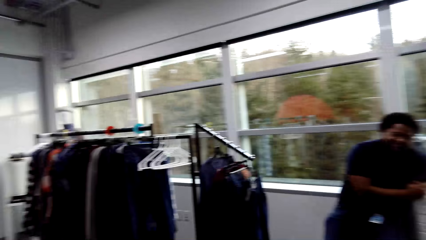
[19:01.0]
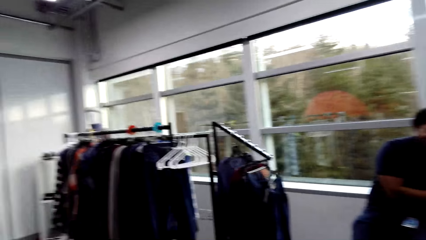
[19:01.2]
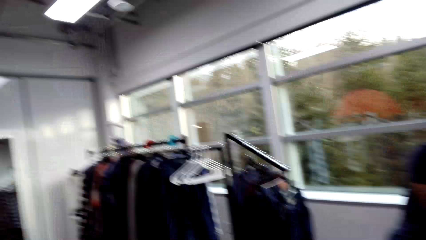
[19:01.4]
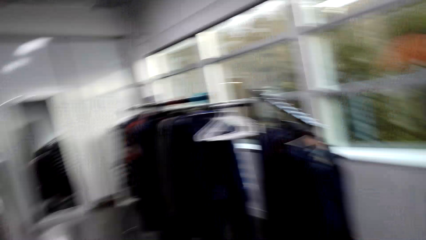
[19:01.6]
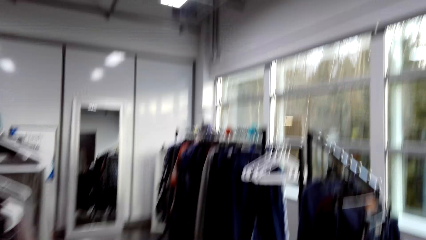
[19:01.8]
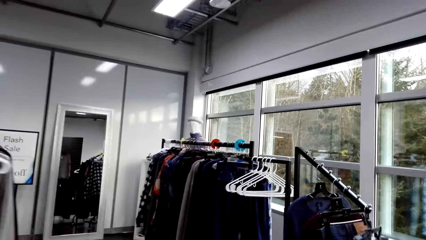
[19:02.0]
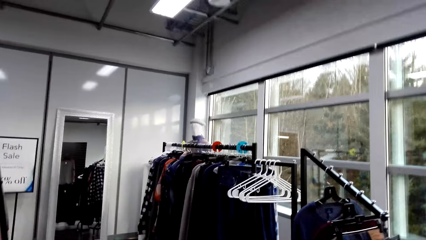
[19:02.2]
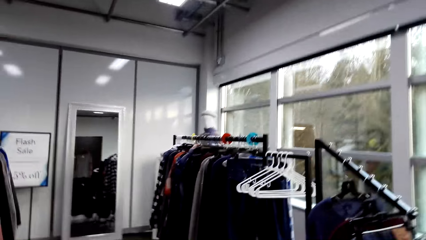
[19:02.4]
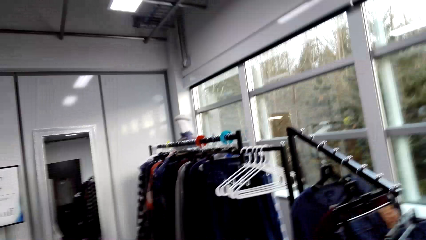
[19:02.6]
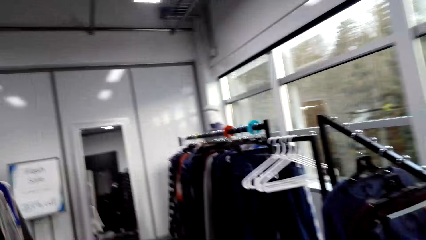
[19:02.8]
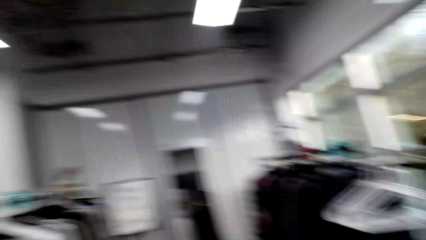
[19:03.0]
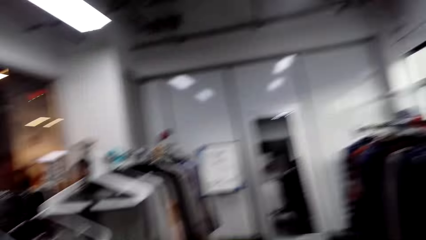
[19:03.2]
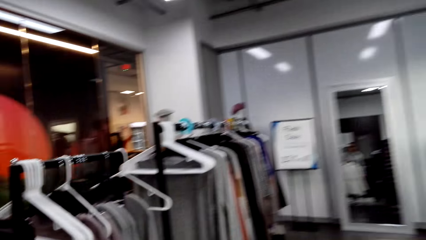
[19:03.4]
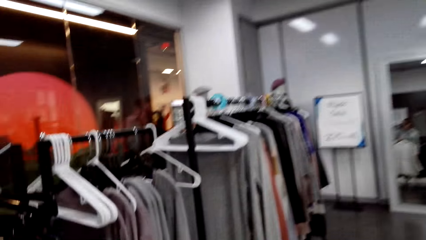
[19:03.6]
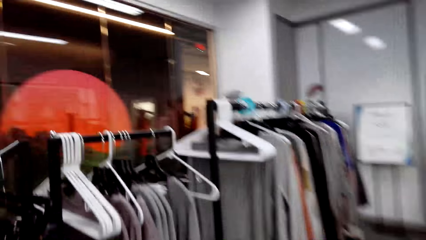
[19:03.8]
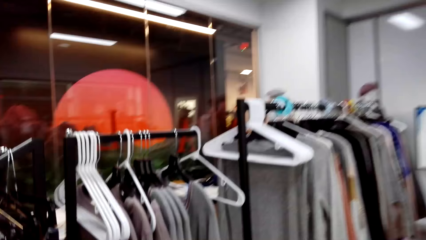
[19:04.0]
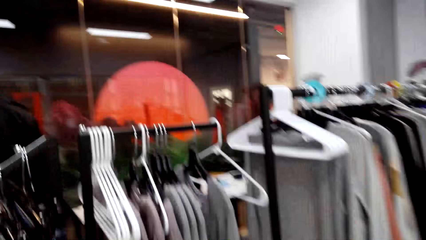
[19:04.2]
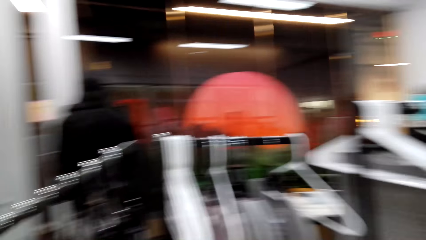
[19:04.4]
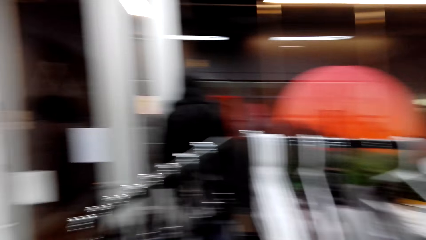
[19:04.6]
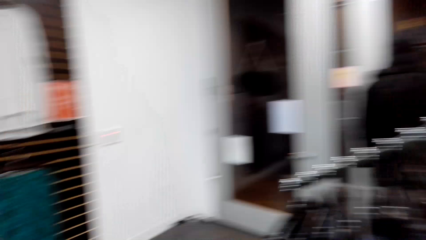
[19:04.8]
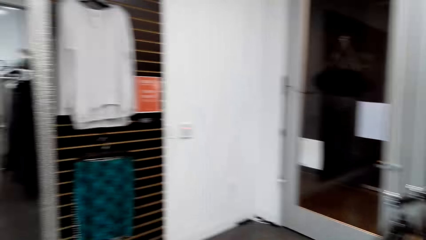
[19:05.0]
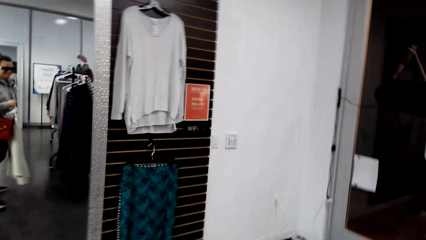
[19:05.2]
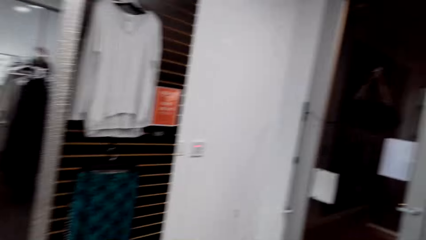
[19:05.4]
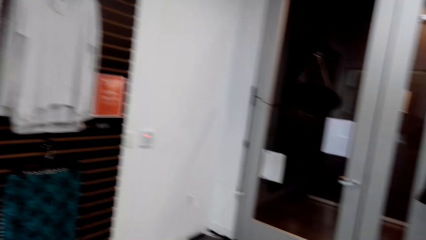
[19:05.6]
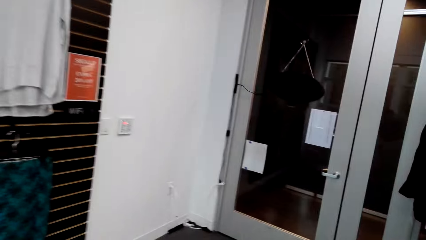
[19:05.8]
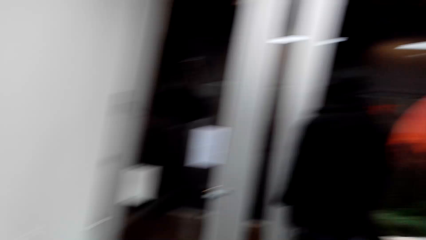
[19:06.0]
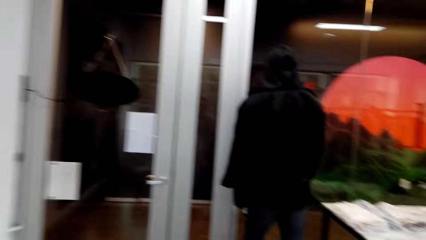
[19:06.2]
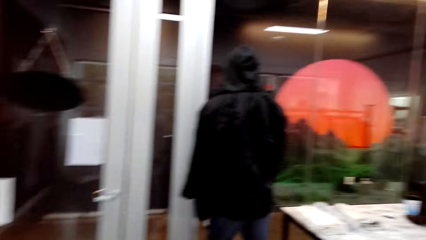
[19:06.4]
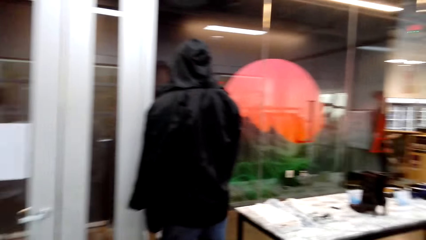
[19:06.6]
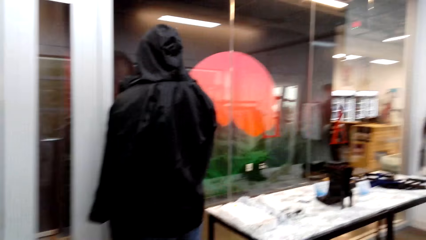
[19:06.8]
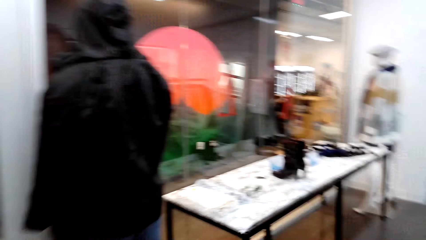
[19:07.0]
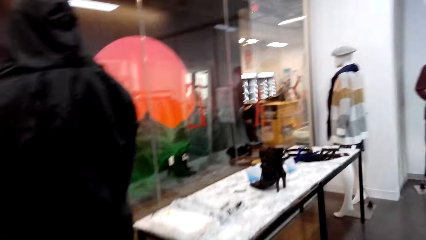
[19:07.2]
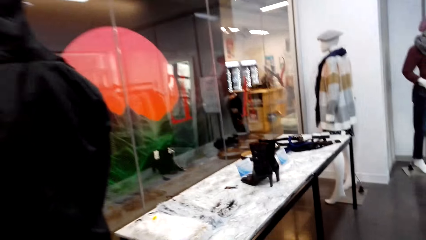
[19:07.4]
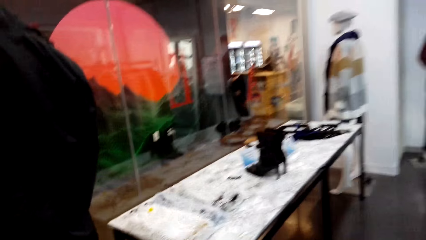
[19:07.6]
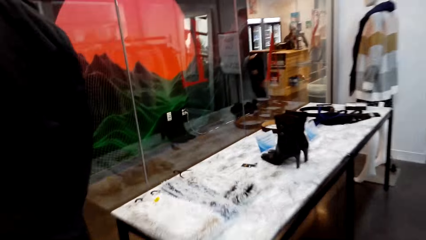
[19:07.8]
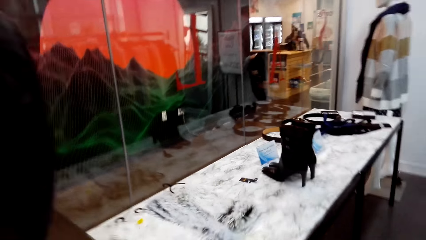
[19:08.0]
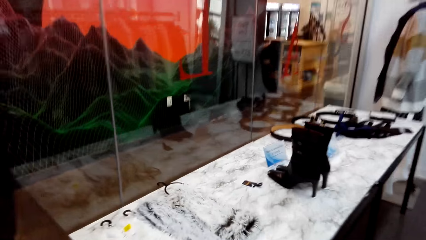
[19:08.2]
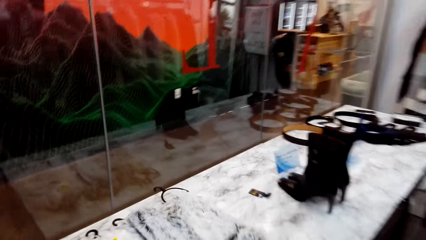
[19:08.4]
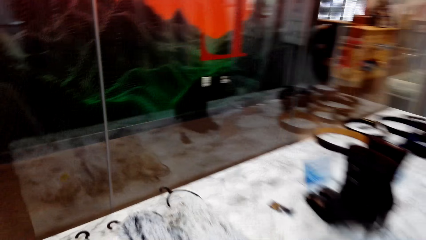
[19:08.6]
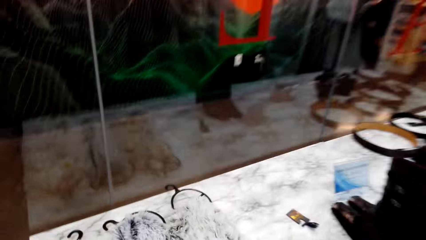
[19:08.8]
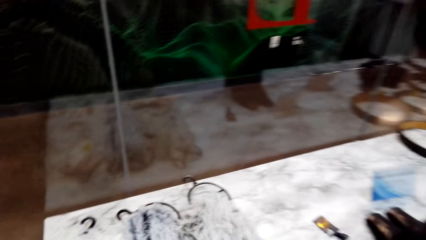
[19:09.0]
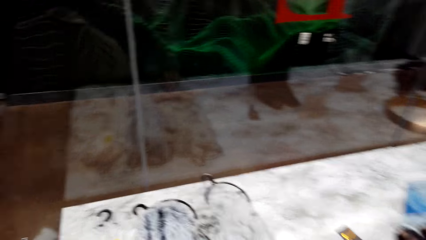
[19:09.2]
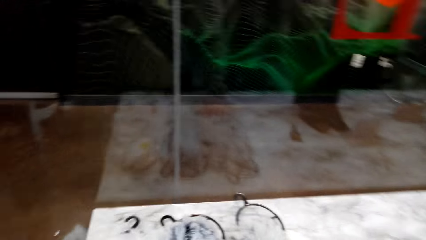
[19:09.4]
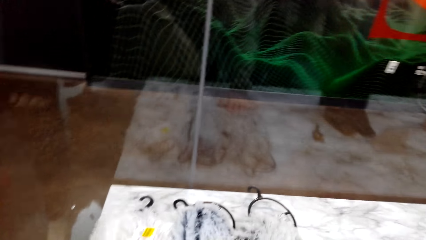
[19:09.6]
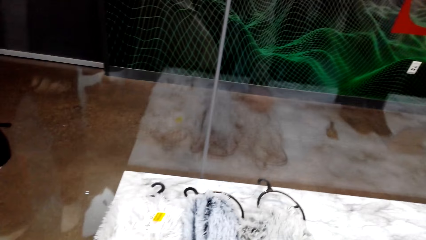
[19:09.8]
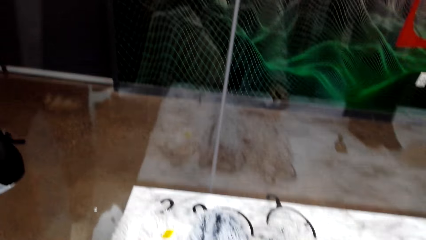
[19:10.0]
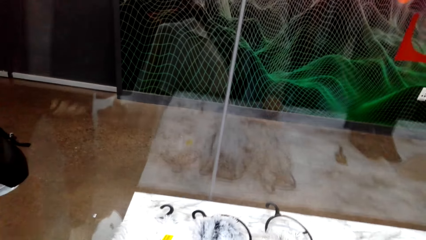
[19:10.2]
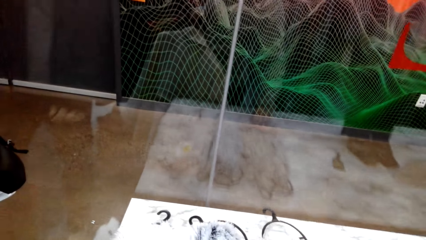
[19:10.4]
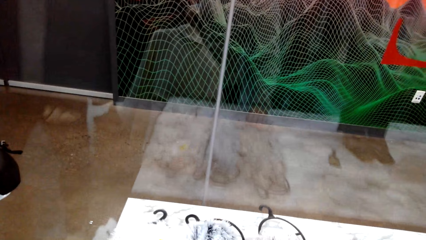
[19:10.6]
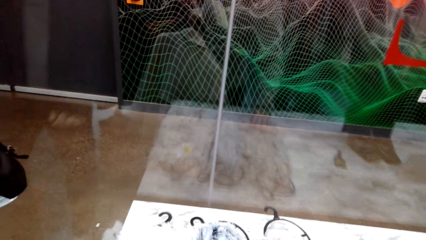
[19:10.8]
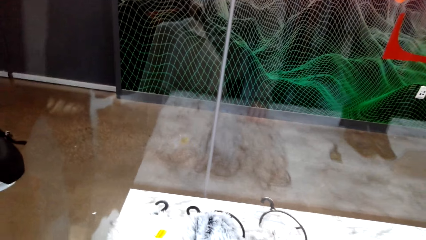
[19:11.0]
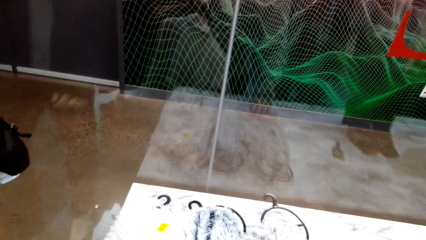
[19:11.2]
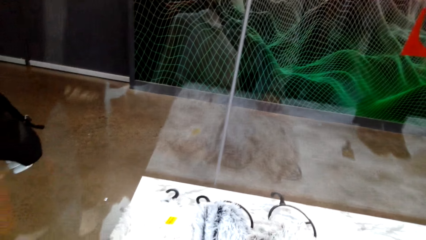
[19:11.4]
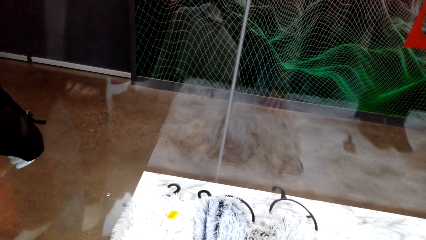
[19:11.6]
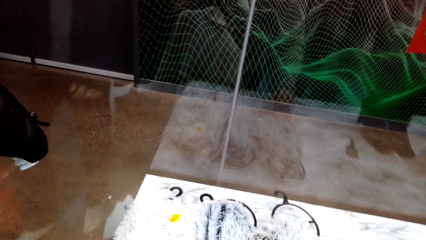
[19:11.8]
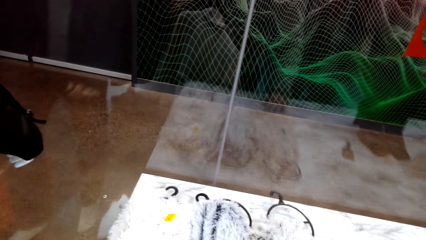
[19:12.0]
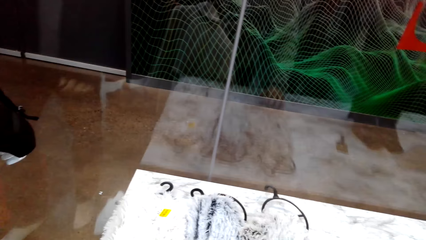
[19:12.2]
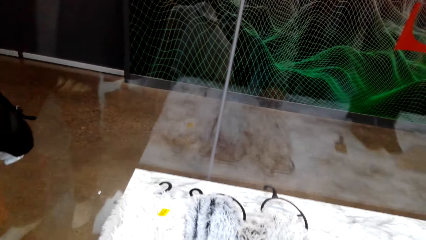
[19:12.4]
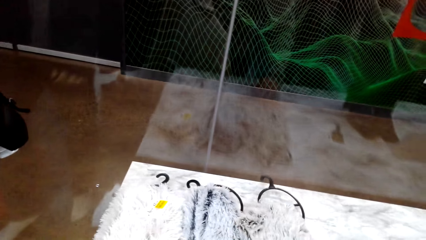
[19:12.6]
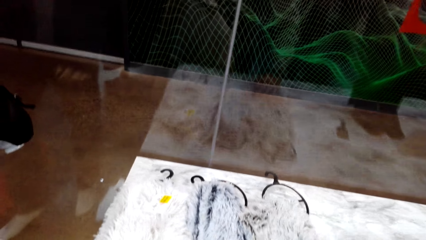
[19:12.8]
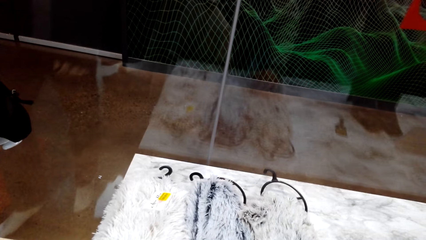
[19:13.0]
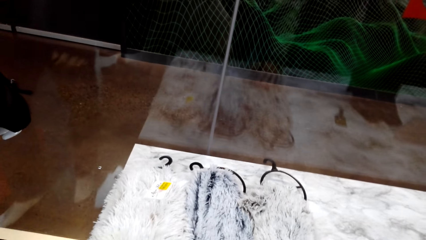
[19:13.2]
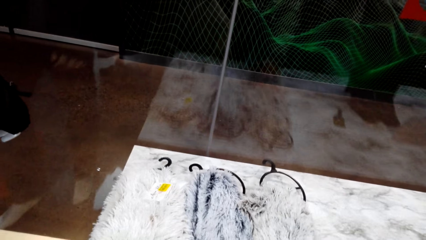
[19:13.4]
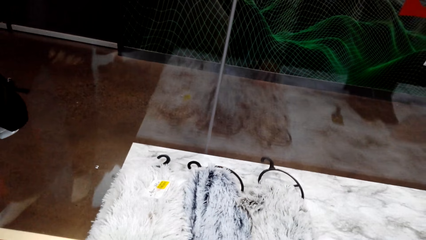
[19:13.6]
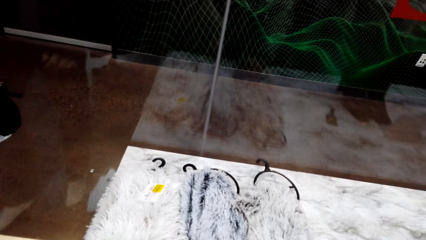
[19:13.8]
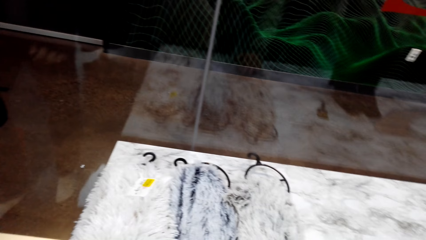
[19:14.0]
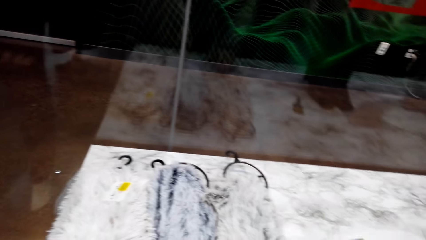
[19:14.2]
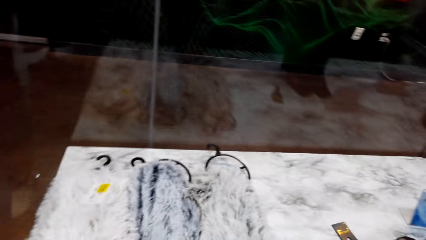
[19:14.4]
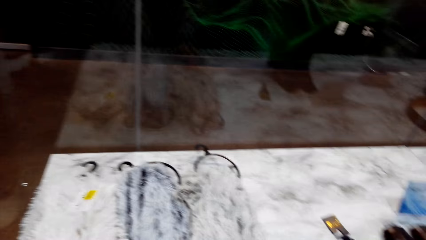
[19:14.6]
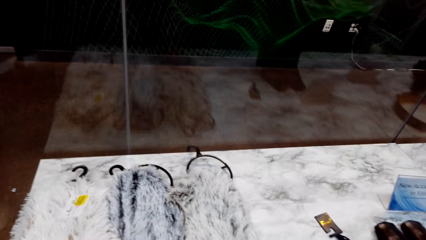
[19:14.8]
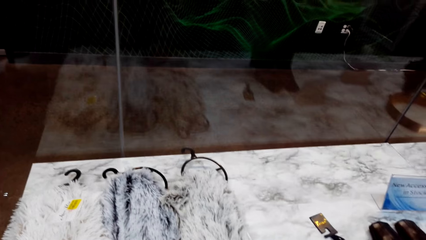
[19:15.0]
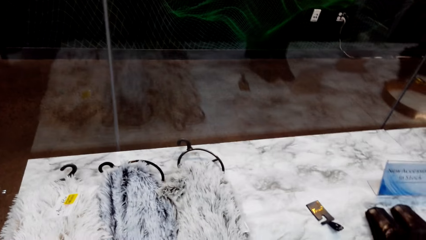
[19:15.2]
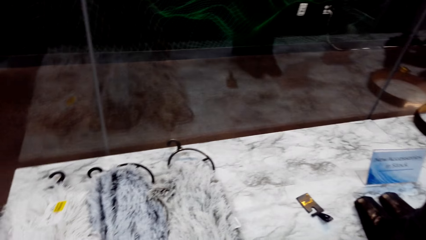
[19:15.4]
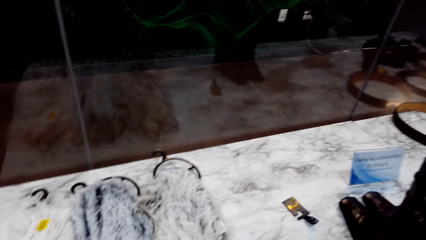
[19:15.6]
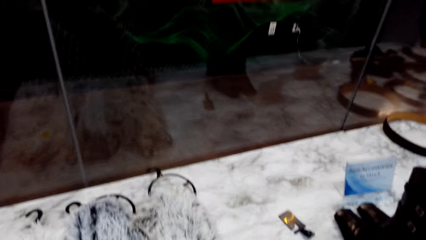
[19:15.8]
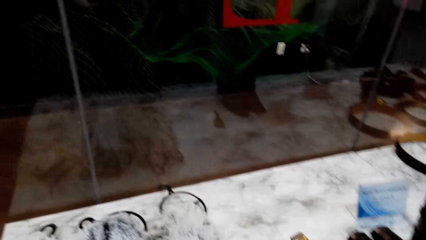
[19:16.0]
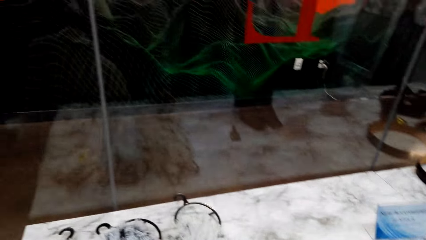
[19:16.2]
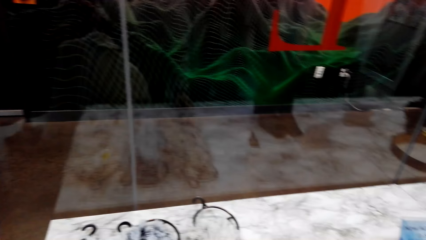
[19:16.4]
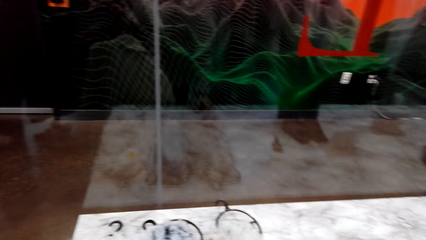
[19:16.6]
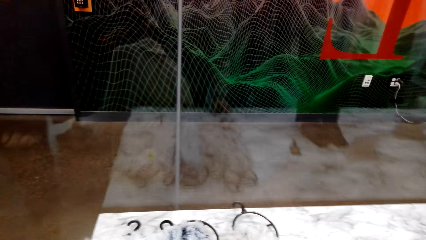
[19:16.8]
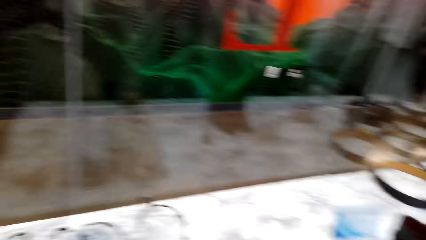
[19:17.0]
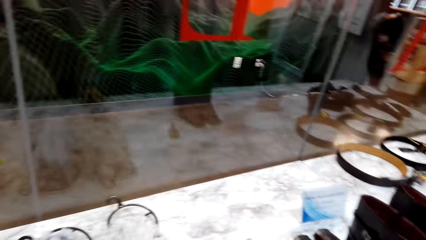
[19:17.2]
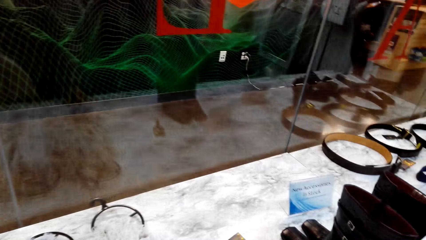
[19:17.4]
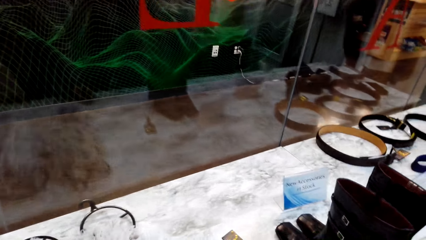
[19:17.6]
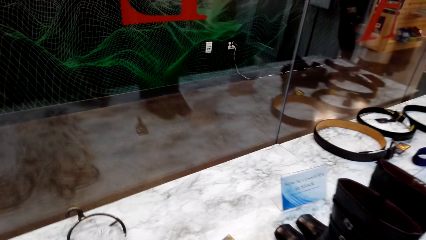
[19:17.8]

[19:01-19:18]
The camera wearer walks on the floor. They look around.
